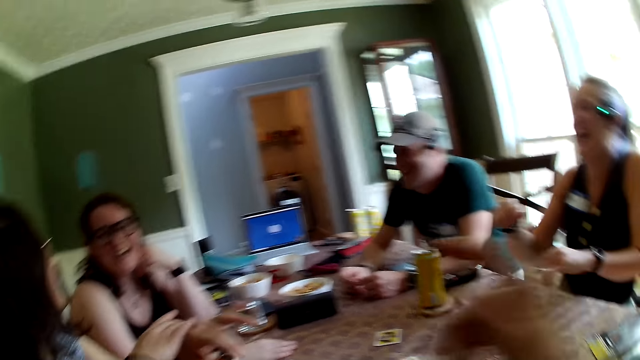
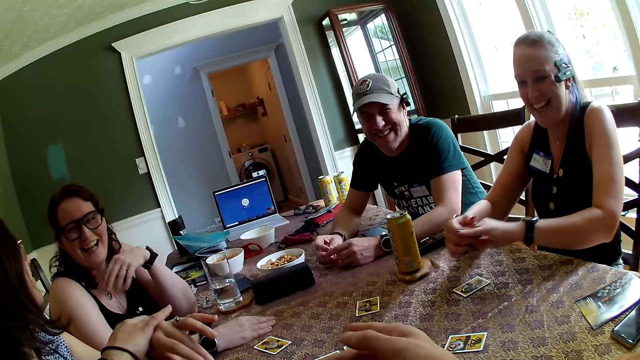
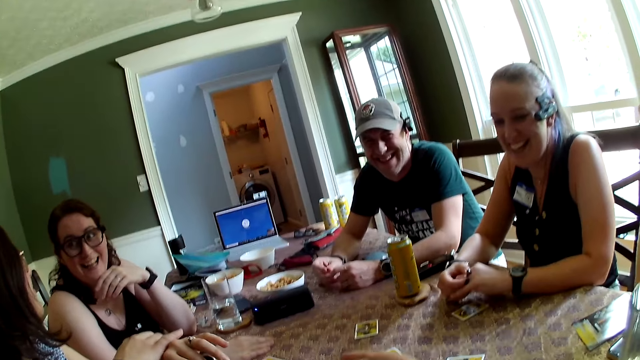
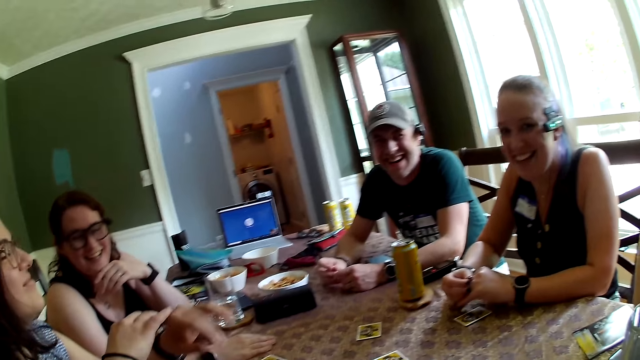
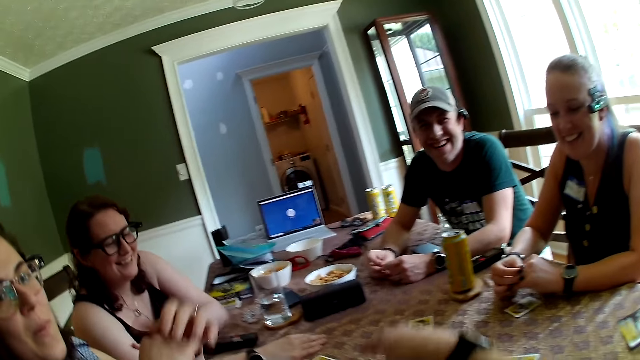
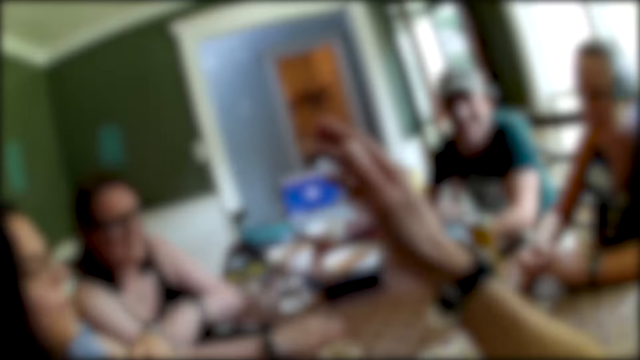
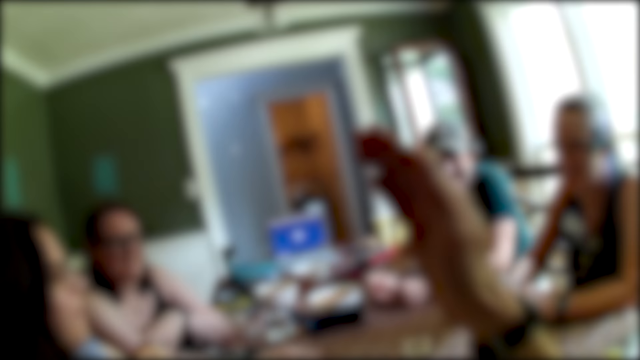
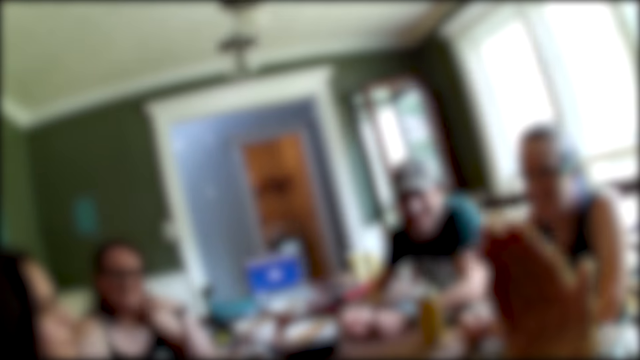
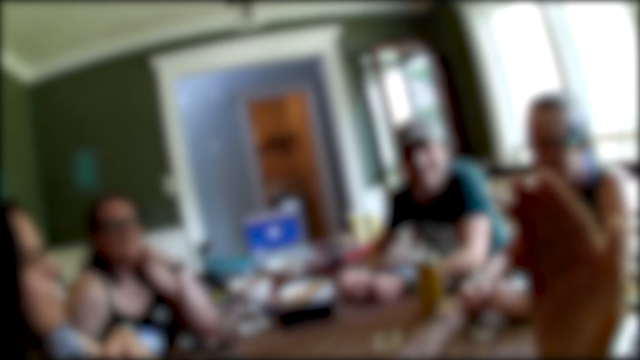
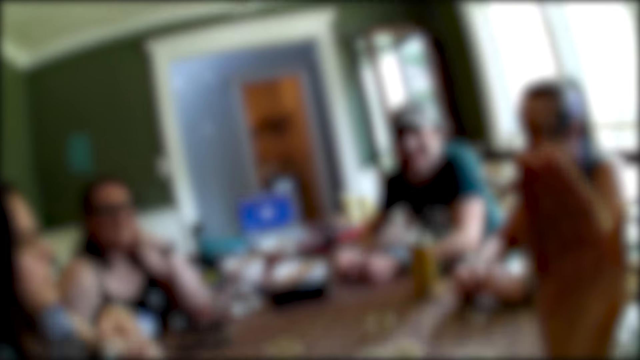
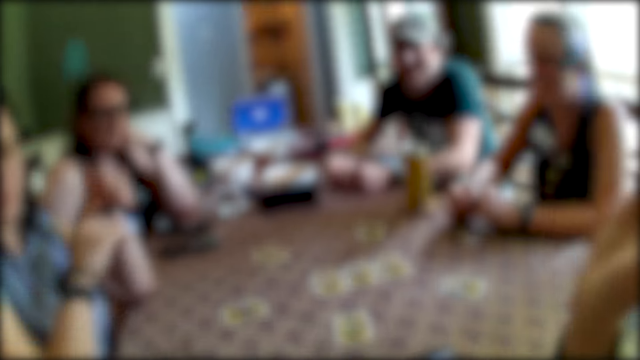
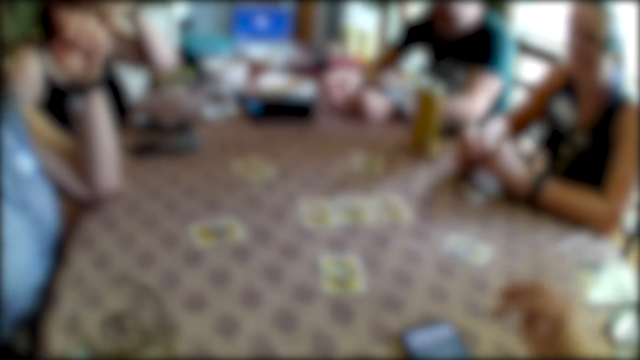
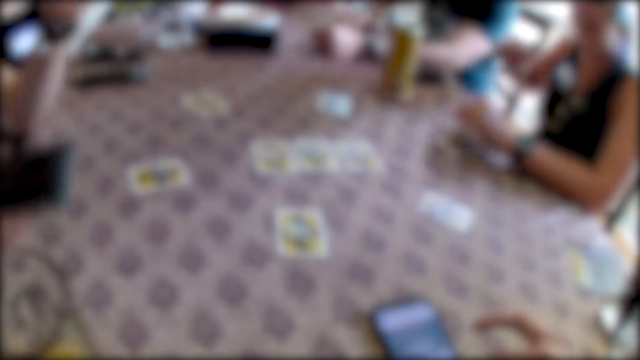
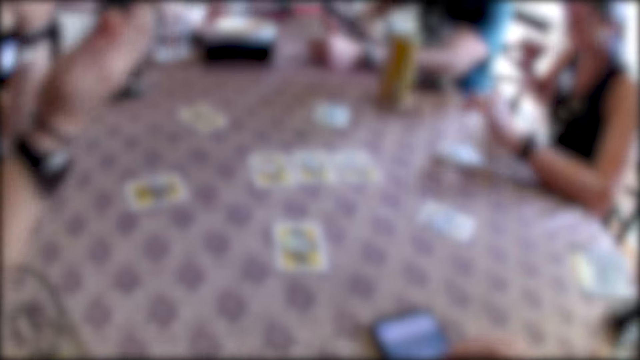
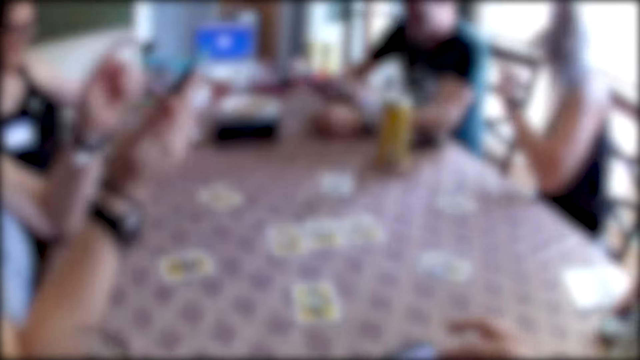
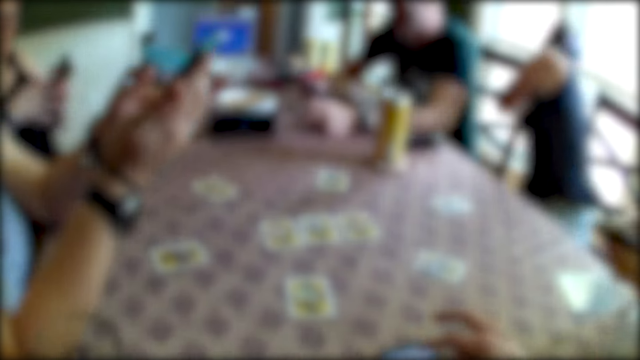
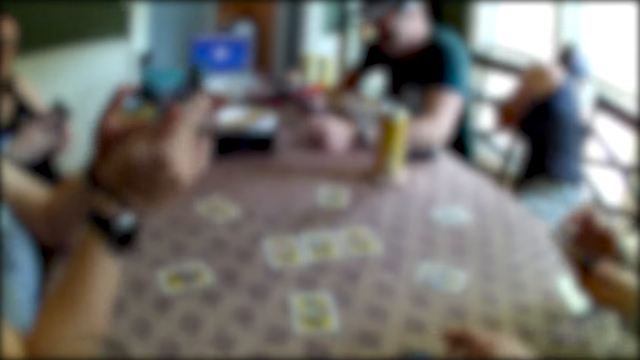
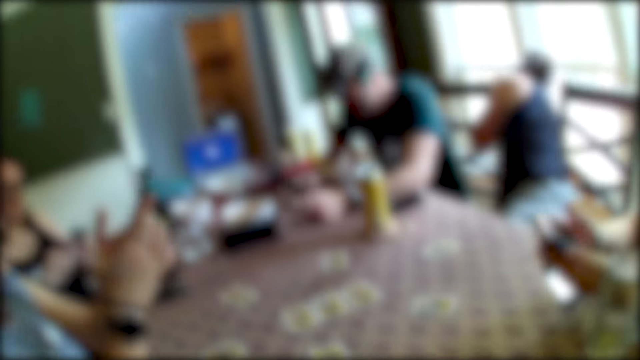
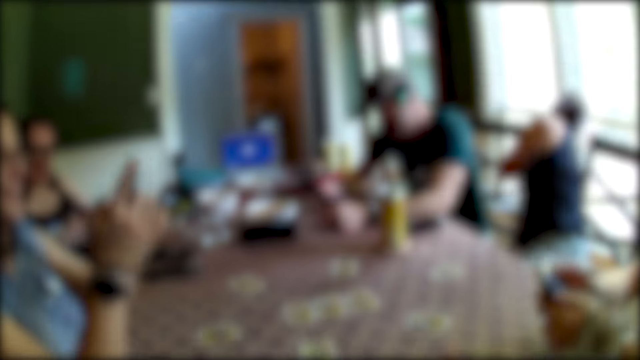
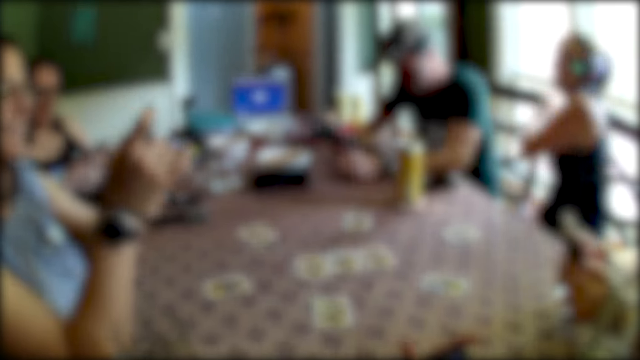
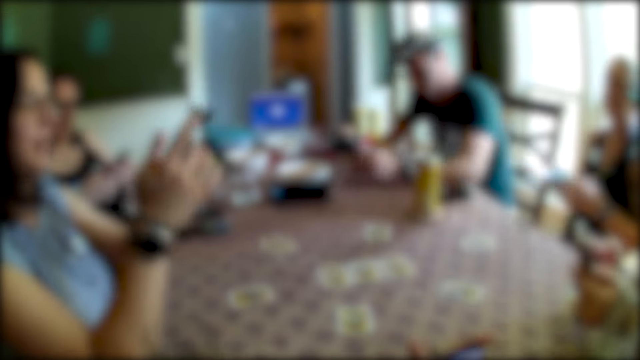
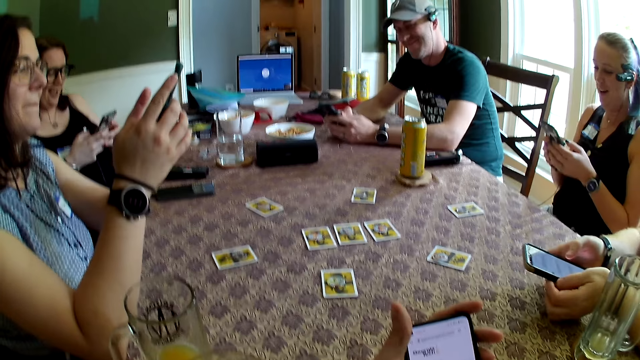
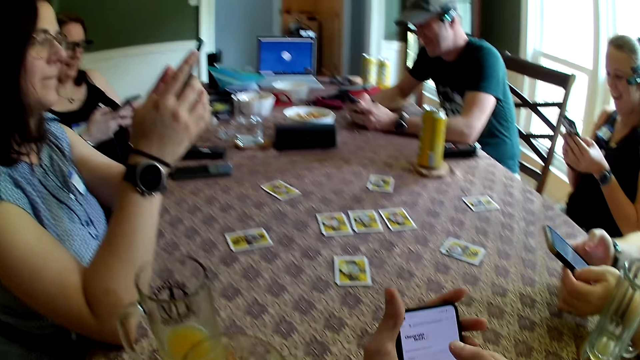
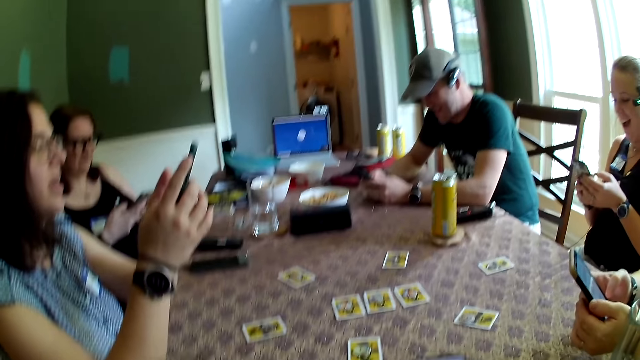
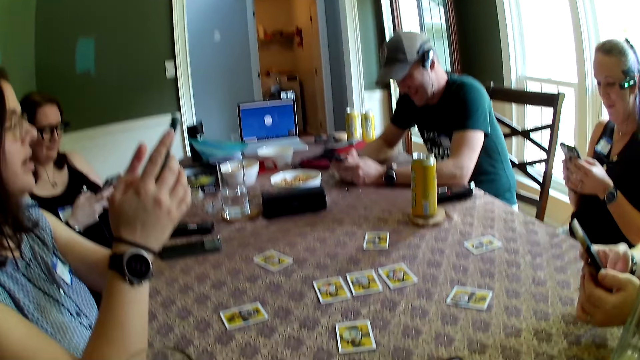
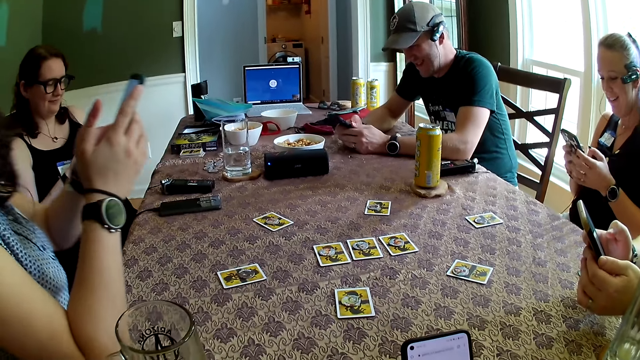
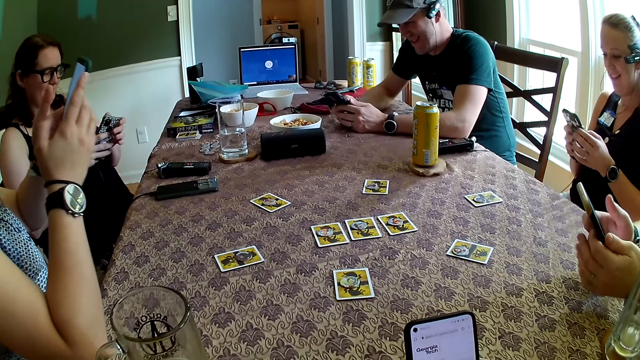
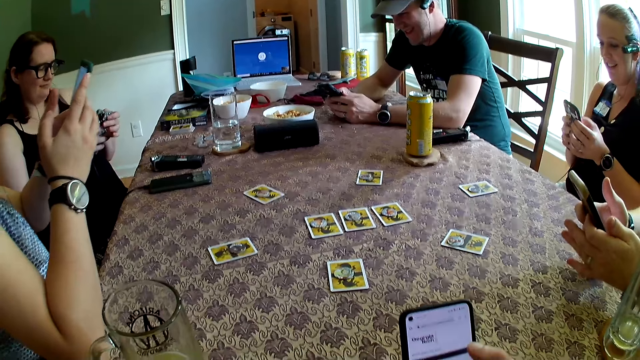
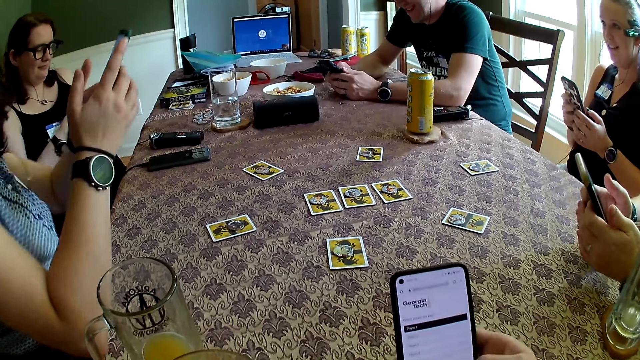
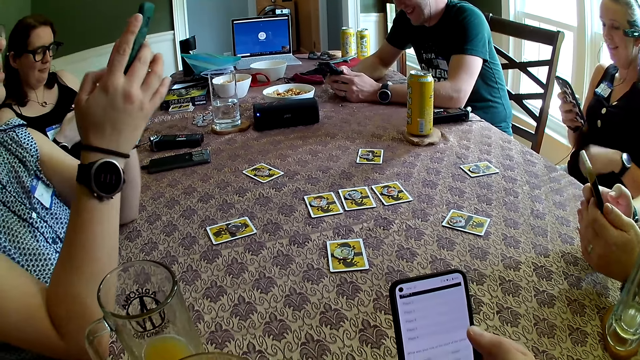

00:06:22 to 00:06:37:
The camera wearer raises a hand. He raises a hand again. A woman brings out a phone with her right hand. The camera wearer presses a phone on the table with his right hand. He picks the phone. Another woman picks up a phone on the table with her left hand. A man holds a phone with his right hand. Another man holds a phone with his left hand. The camera wearer scrolls the phone. A third woman picks up a phone from her back with her right hand. The other man presses the phone in his hands. The first woman presses the phone in her hands. The first man presses the phone in his hands. The second woman presses the phone in her hands. The camera wearer presses the phone in his hands.

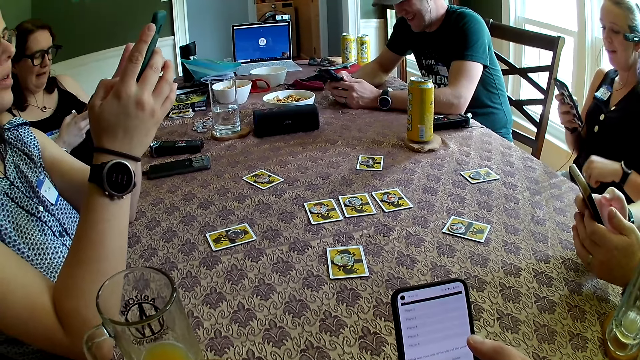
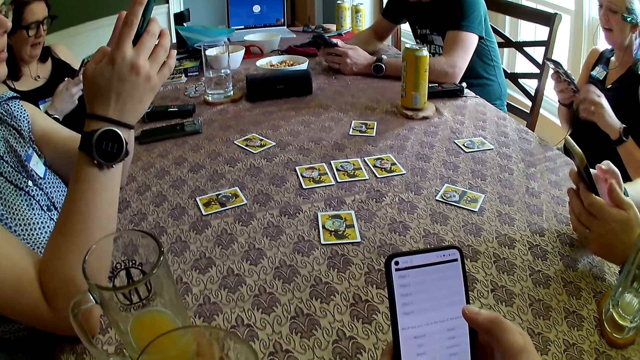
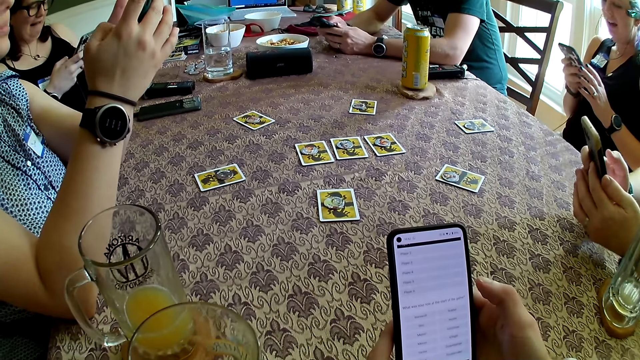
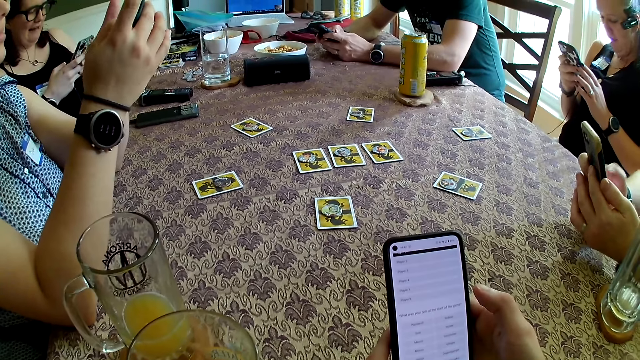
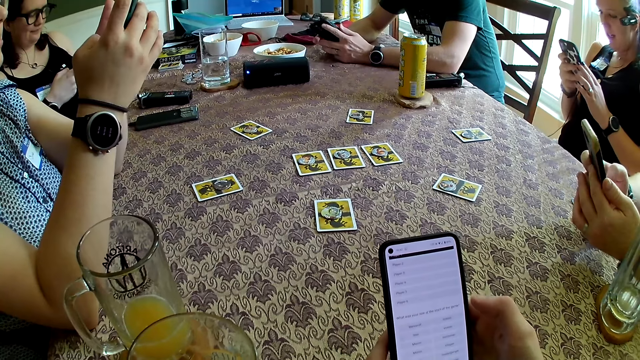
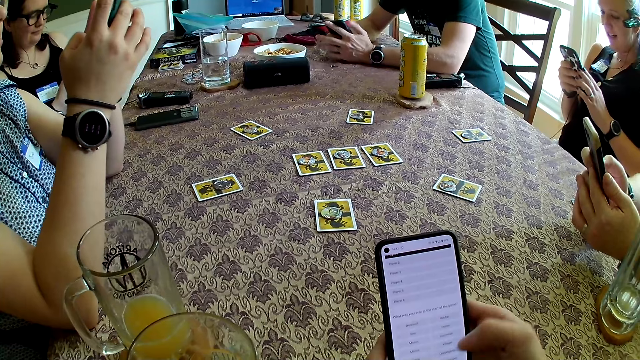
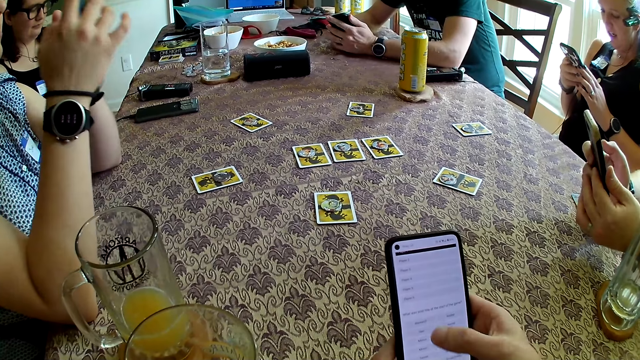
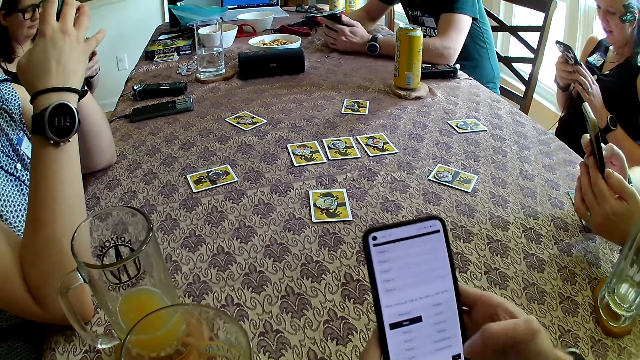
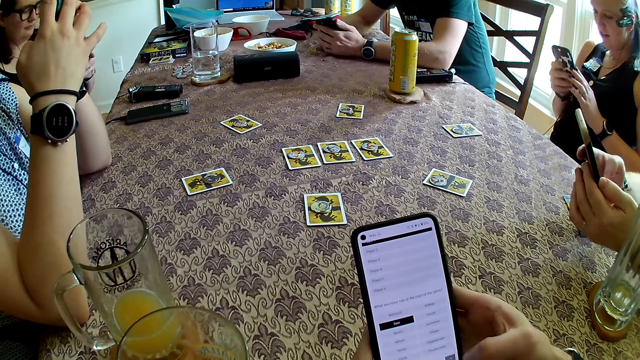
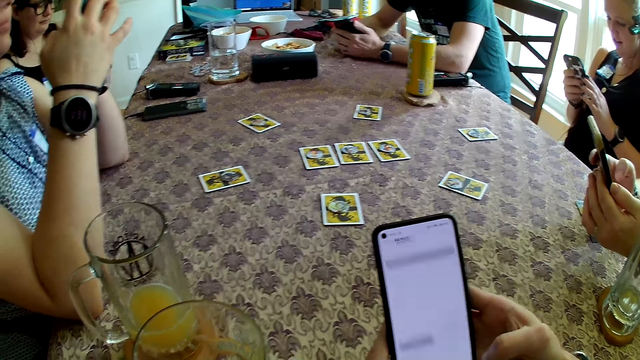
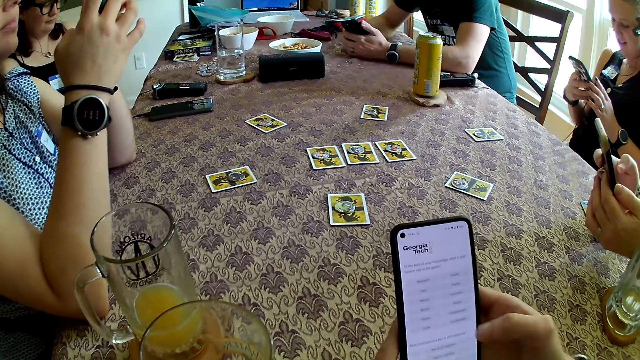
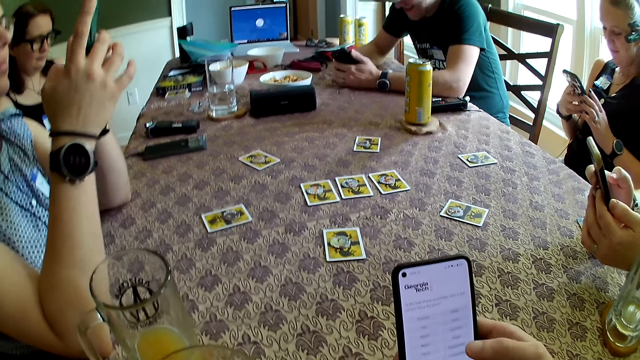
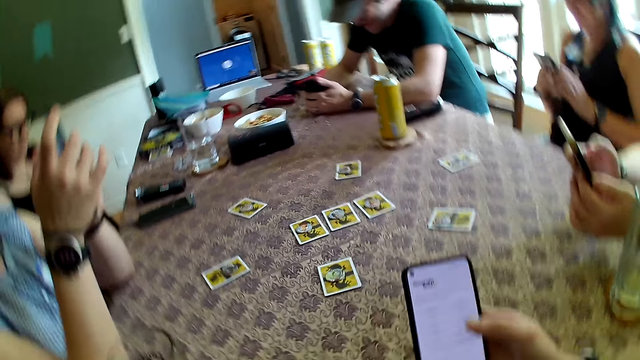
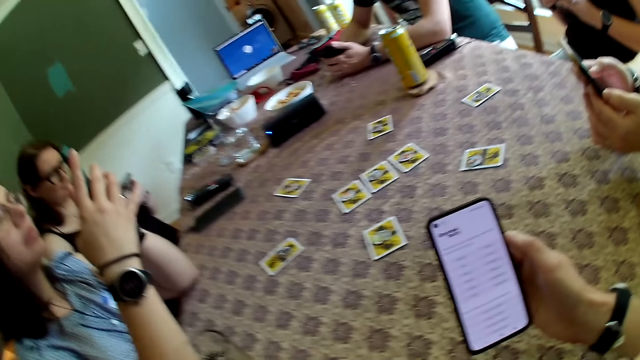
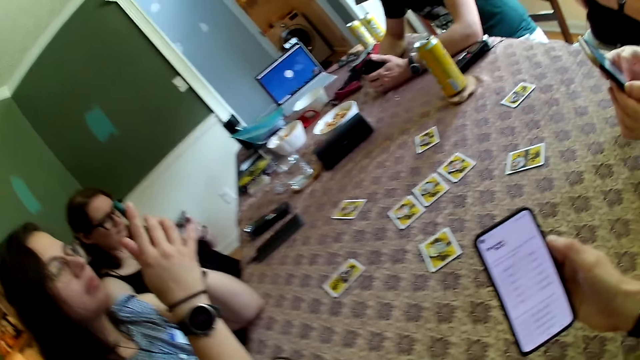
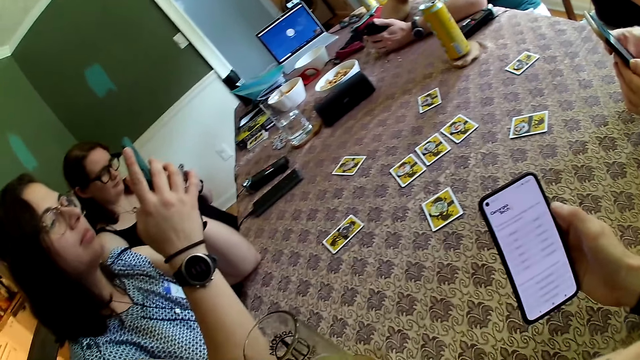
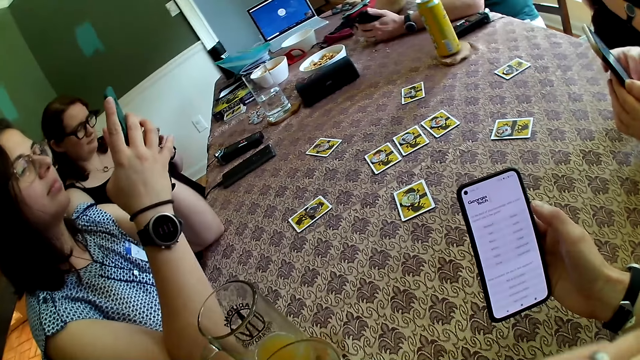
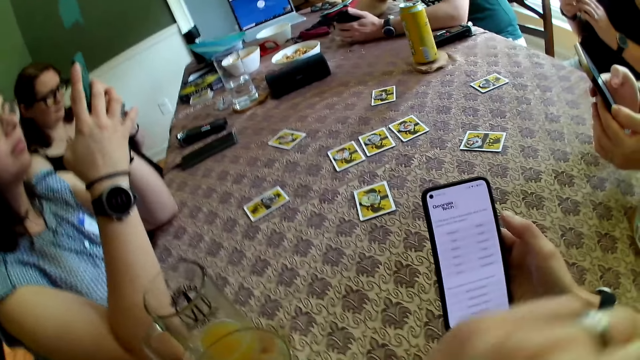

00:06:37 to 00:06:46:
The camera wearer talks. They scroll the phone.
